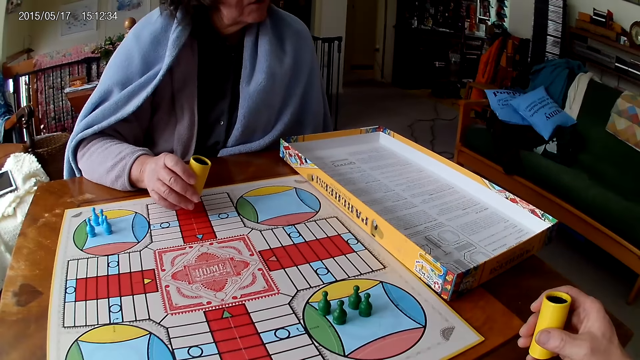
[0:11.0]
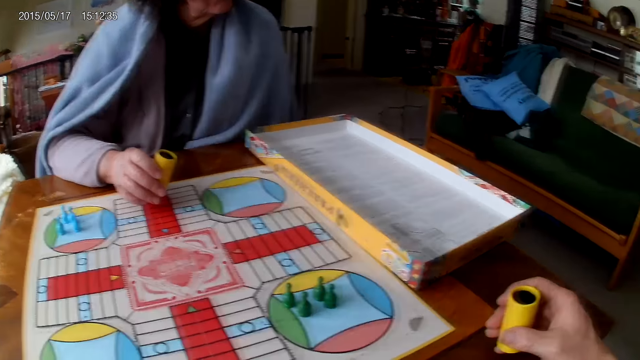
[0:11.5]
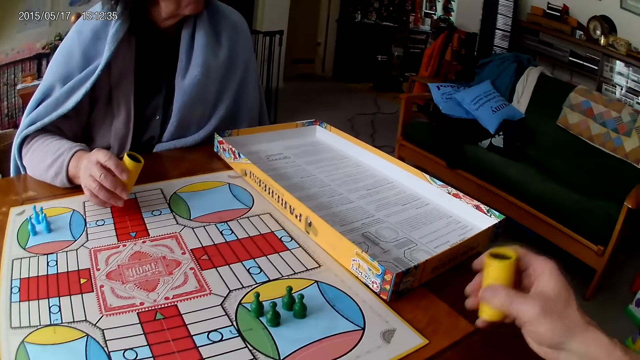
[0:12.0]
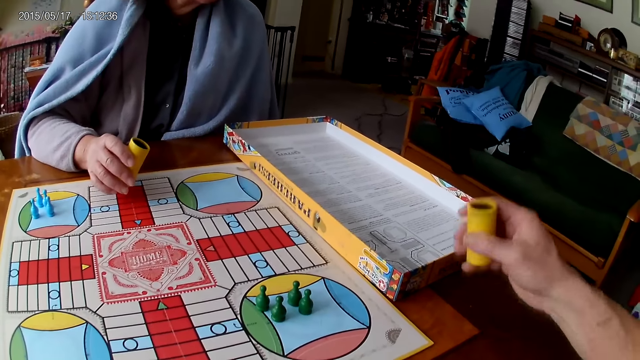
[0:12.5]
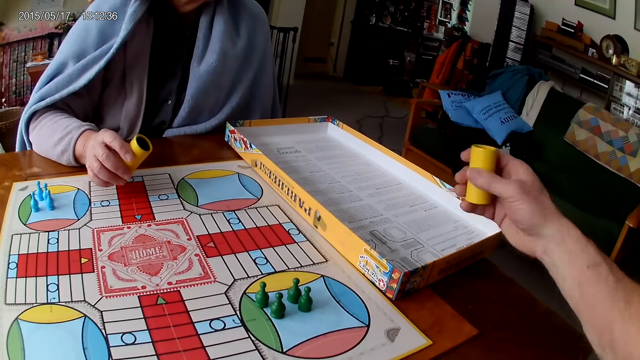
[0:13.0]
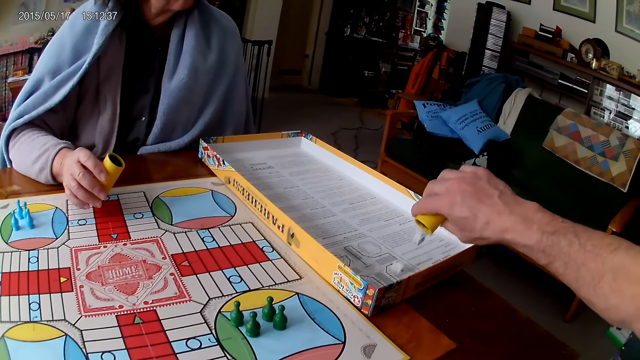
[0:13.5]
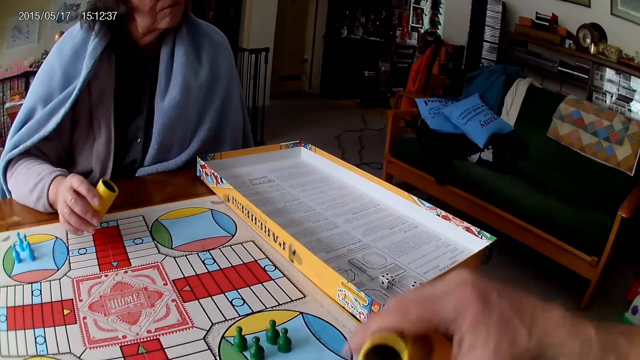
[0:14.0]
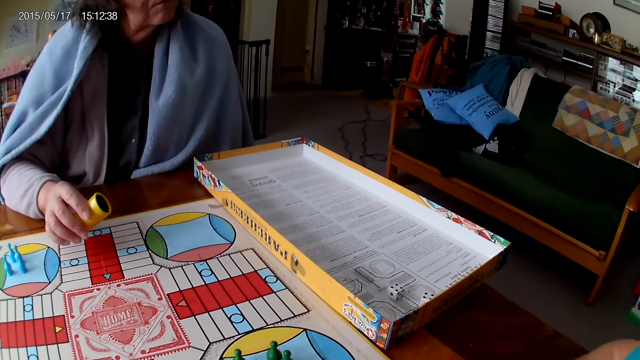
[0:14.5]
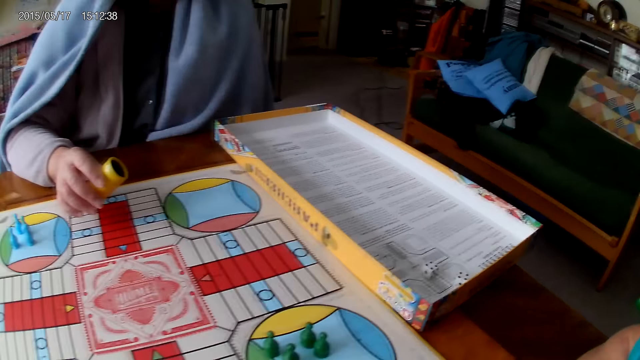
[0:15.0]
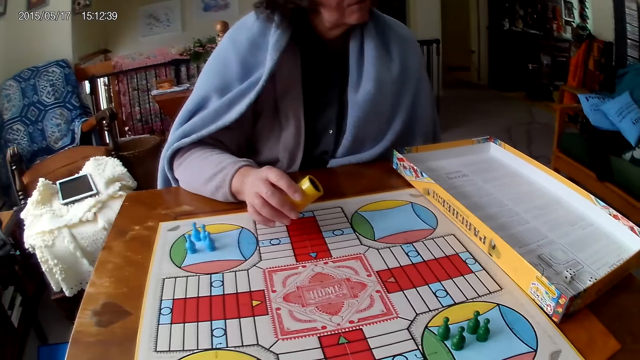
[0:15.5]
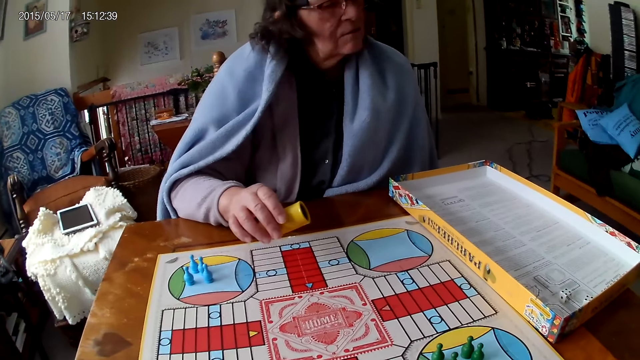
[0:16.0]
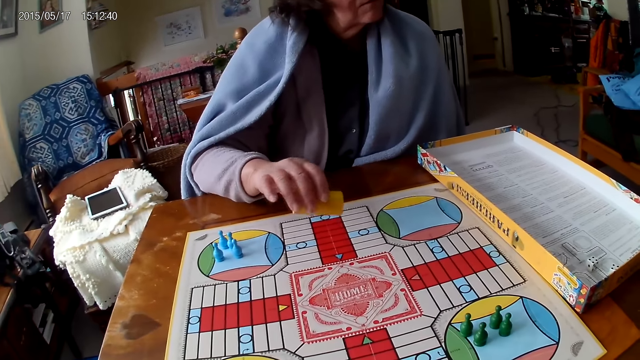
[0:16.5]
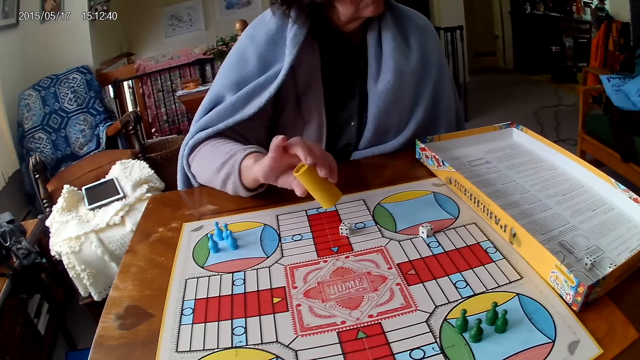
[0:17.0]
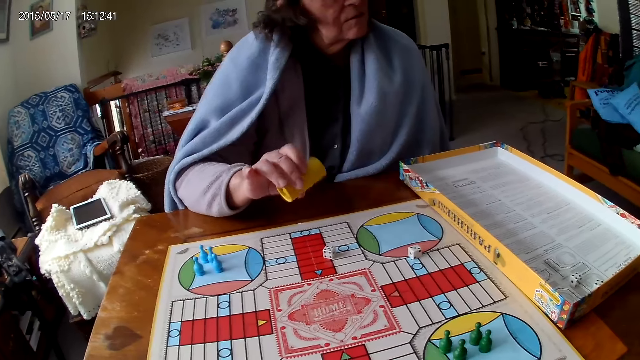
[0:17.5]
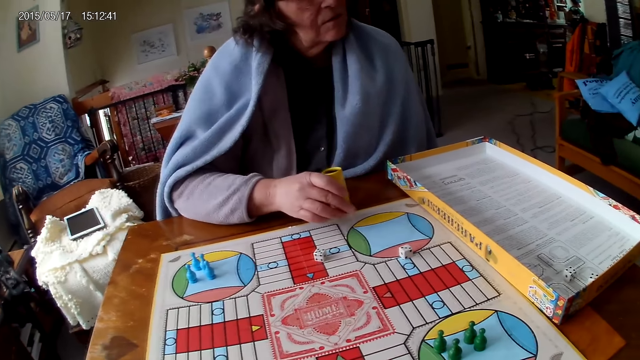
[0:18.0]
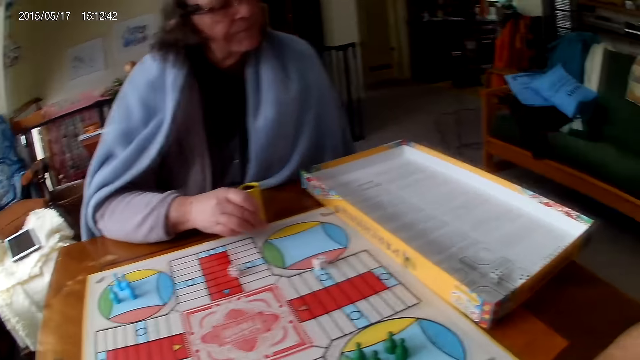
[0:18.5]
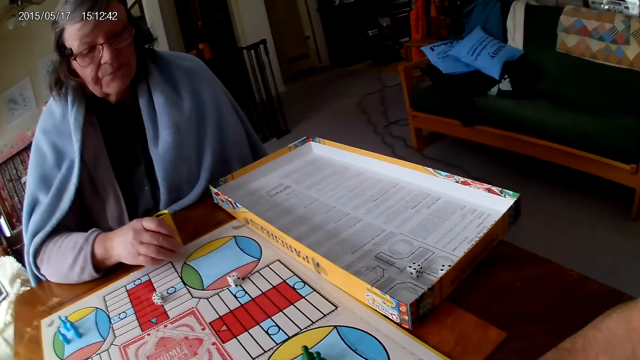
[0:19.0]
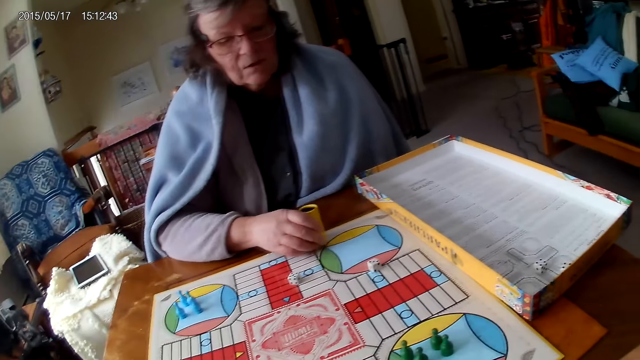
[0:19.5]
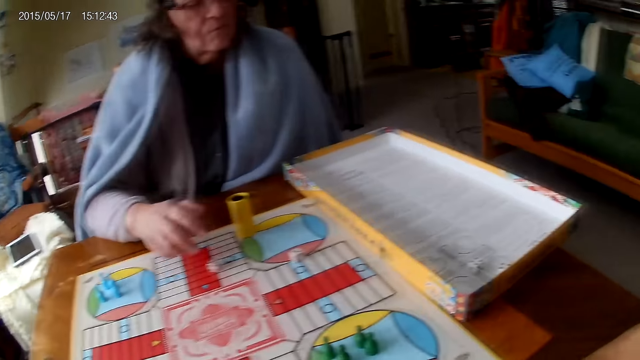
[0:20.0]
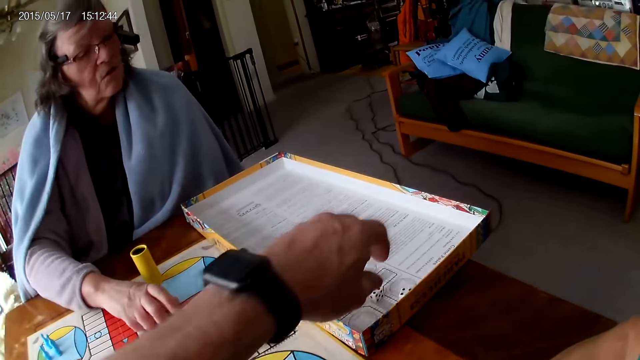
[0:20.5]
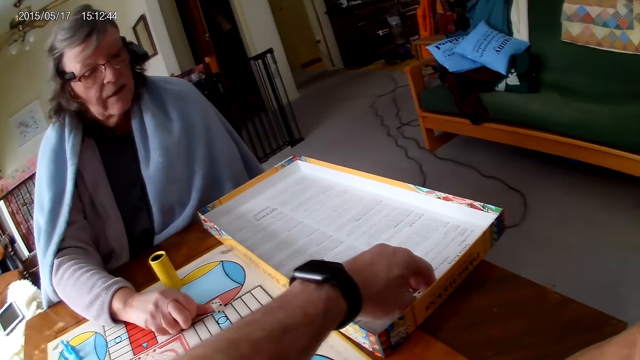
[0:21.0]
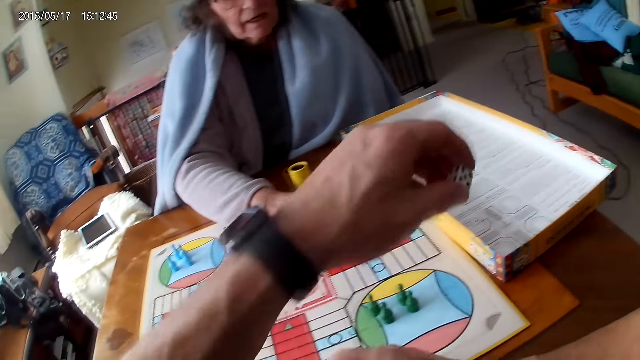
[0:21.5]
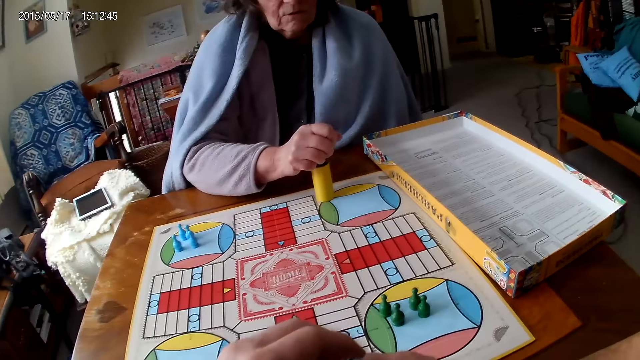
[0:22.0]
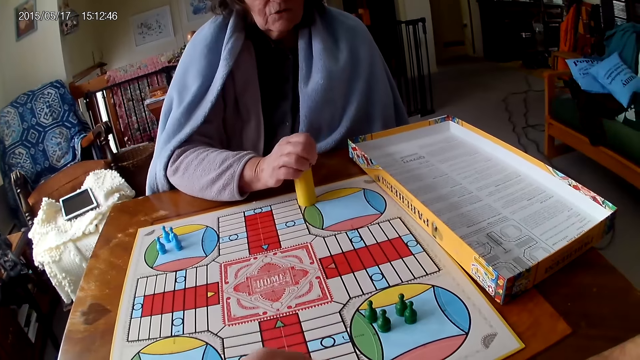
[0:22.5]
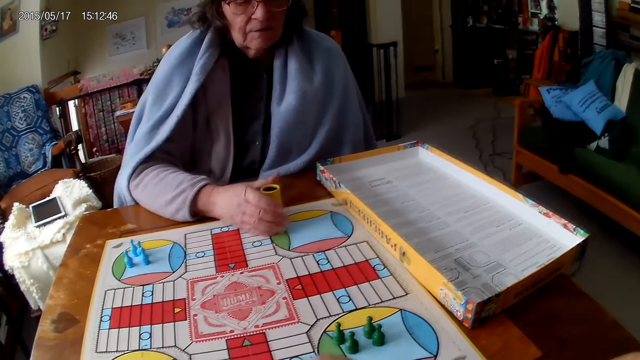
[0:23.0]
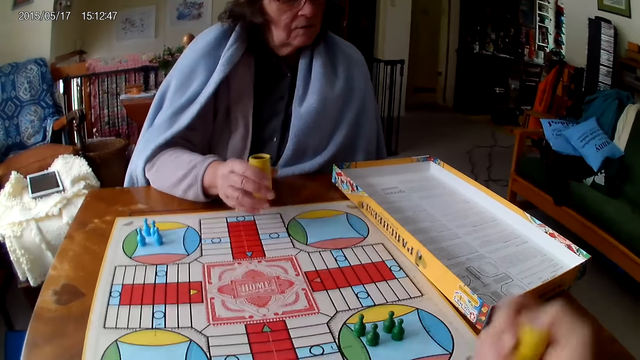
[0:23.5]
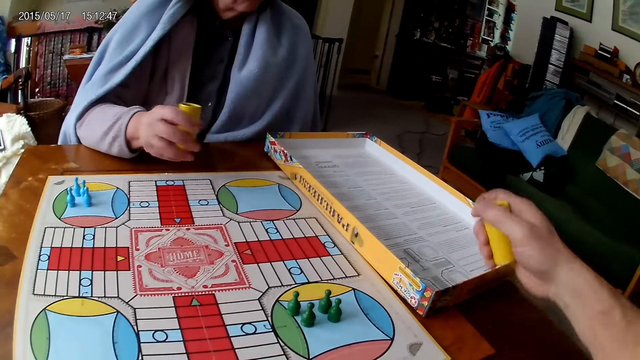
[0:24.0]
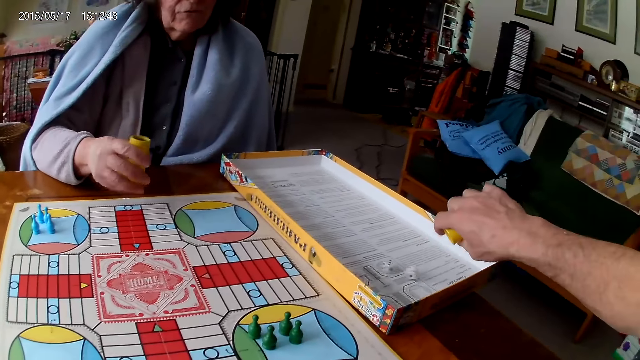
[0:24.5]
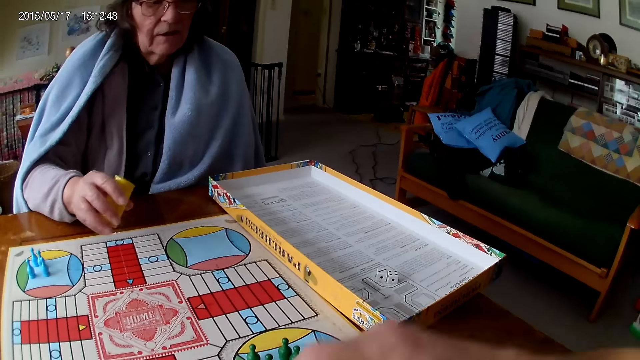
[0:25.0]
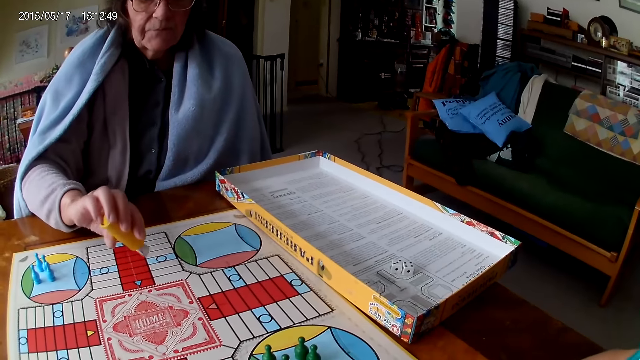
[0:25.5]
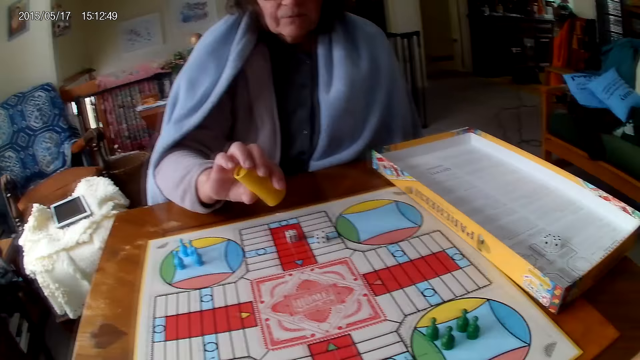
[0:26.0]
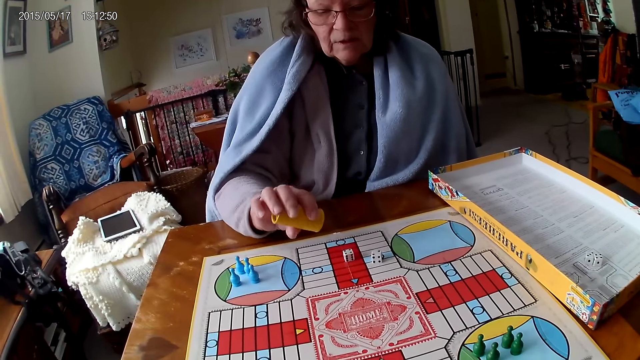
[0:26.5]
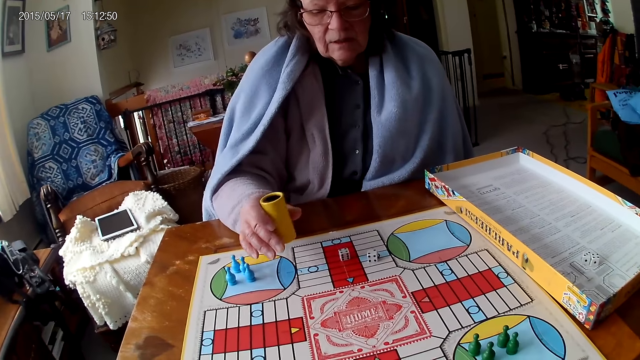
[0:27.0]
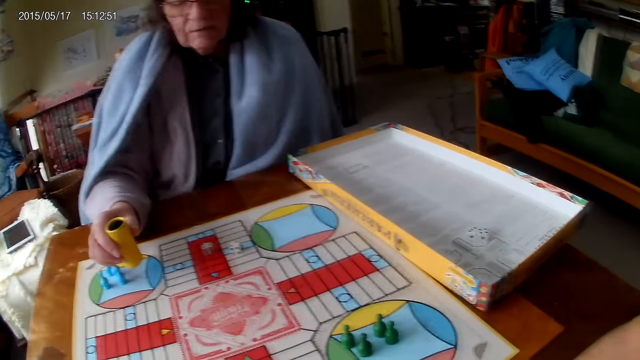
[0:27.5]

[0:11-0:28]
The camera wearer pours dice into a carton on the table. A woman rolls dice. The woman pours the dice onto the board on the table and packs the dice from the board with her right hand. The camera wearer packs the dice from the carton with his left hand. The woman pours the dice into the dice container. The camera wearer pours the dice into the dice container. The woman picks the dice container from the table with her right hand, rolls the dice, and shakes the dice container. The camera wearer shakes the dice container with his right hand. He pours the dice into the carton on the table. The woman pours the dice onto the board.

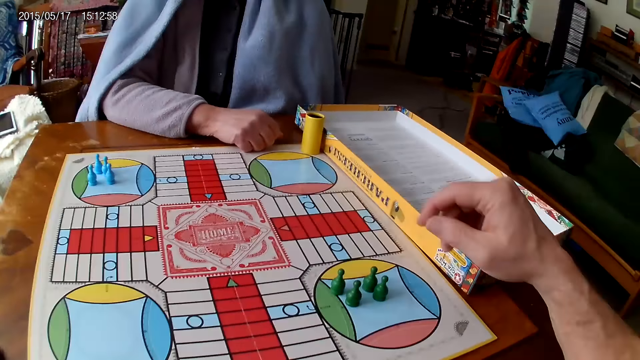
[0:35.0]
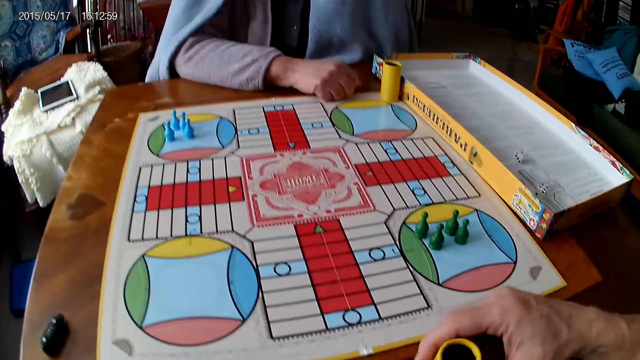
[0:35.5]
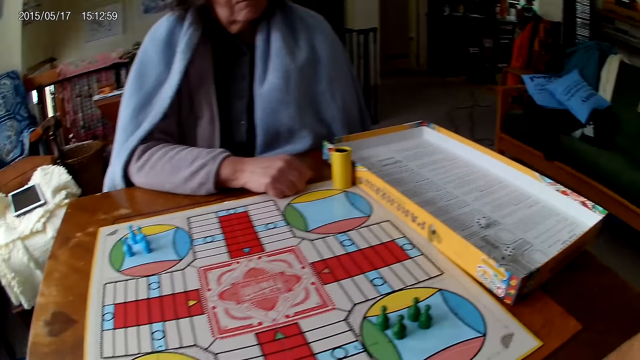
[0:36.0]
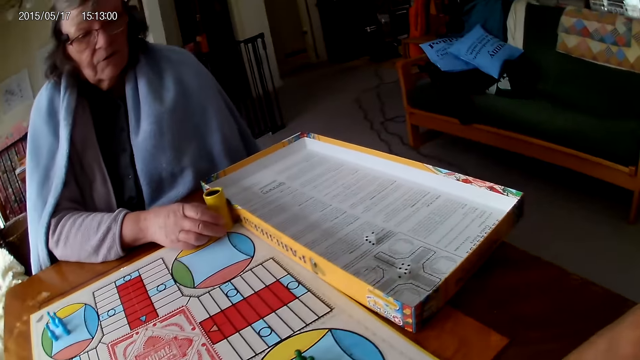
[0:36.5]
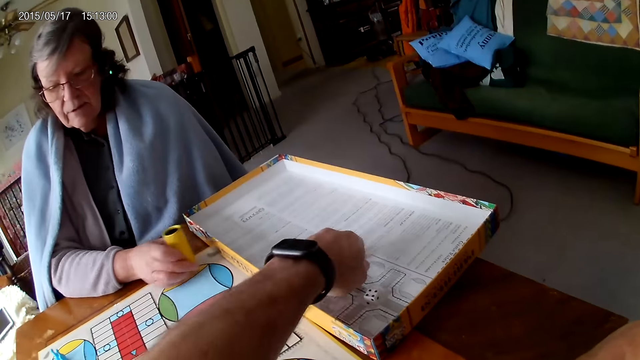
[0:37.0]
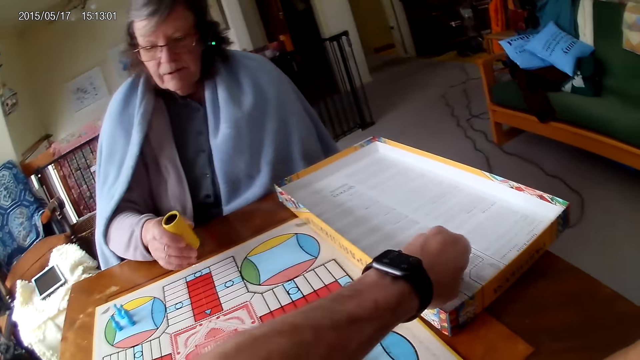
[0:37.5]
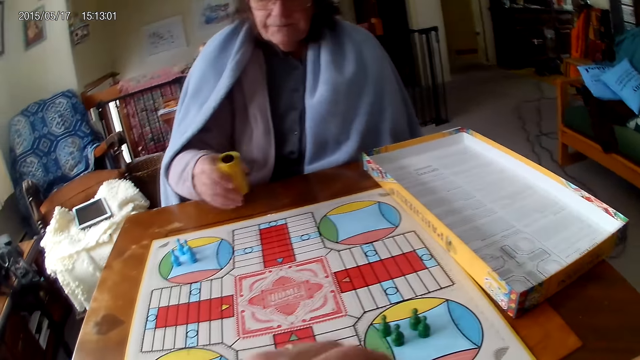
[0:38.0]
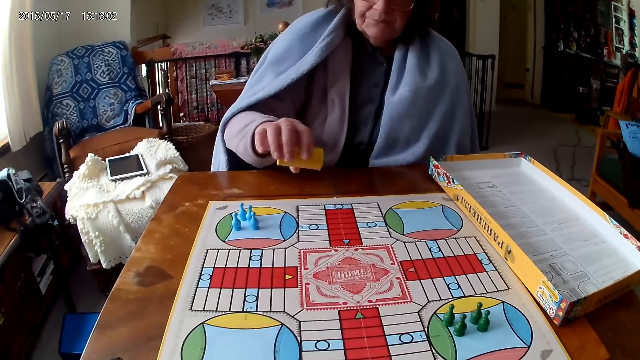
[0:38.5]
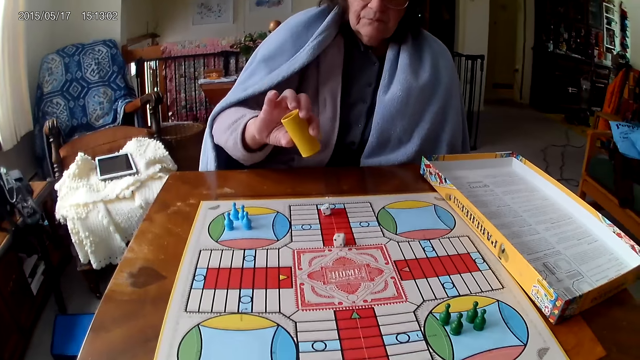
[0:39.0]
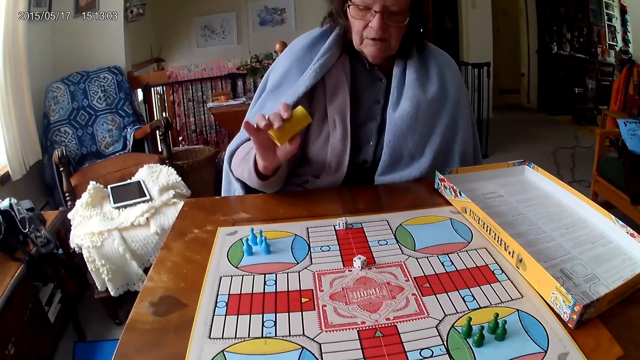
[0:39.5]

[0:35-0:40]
The camera wearer packs the dice from the carton with his left hand. The woman picks the dice container from the table with her right hand, shakes the dice container, rolls the dice, and pours the dice onto the board.
